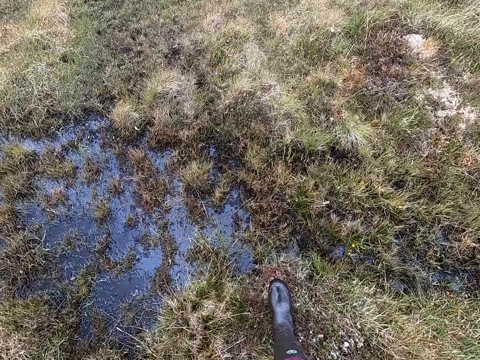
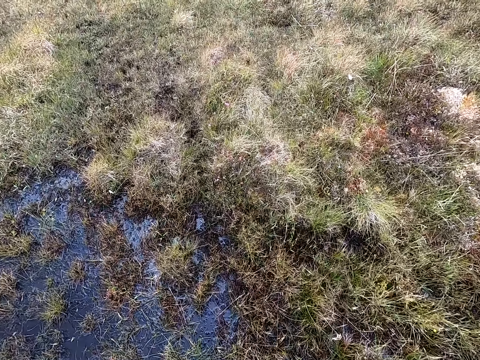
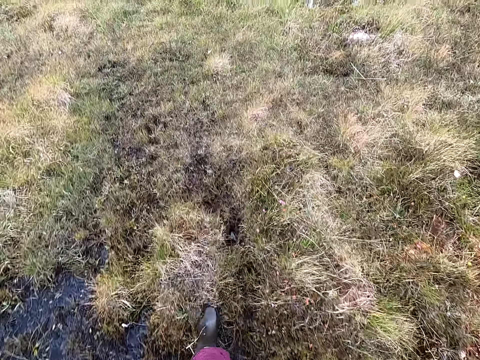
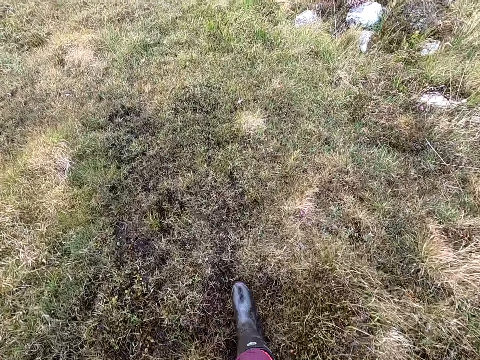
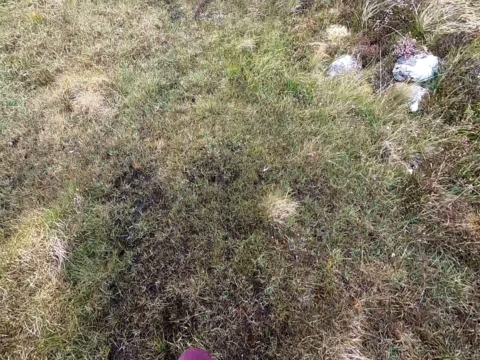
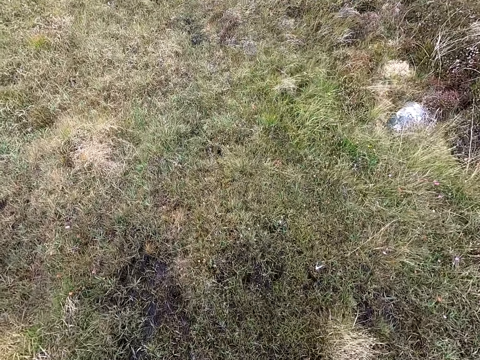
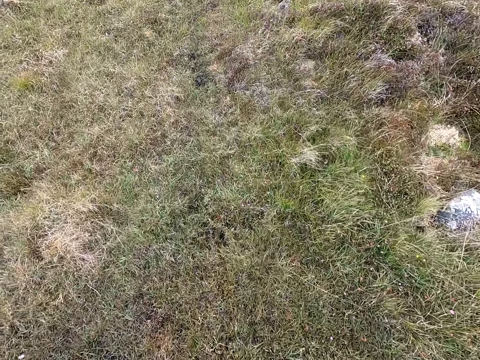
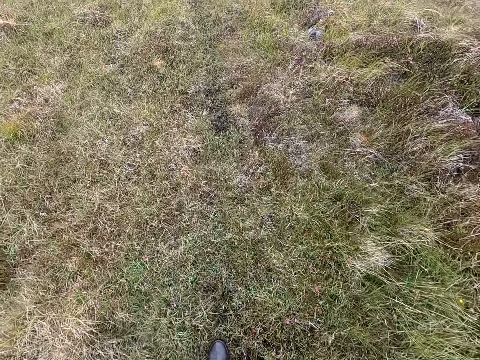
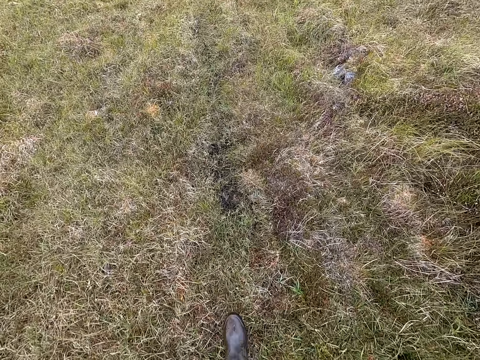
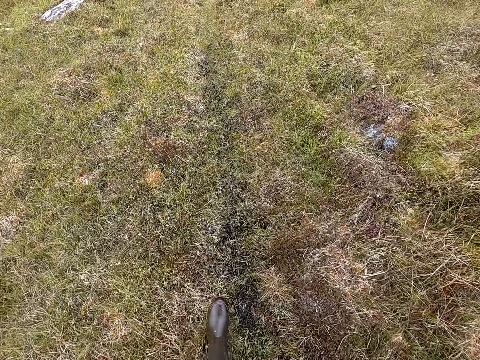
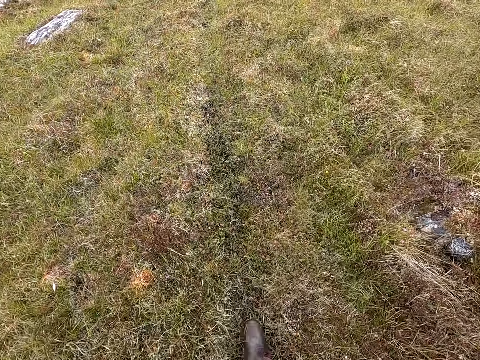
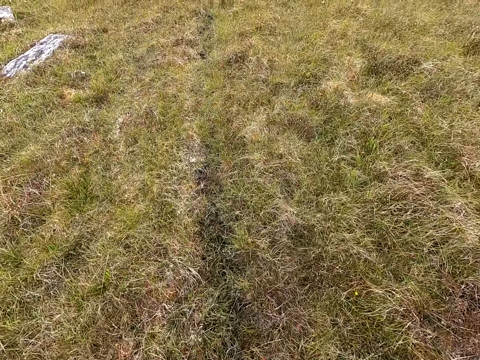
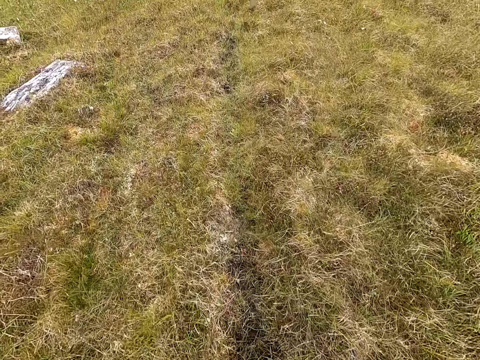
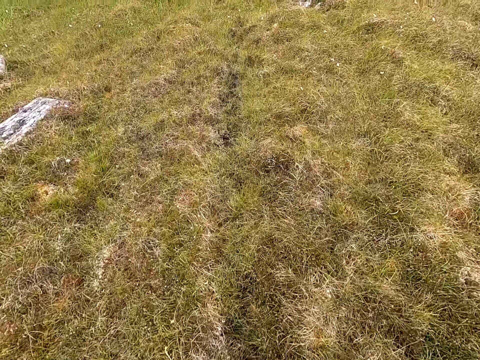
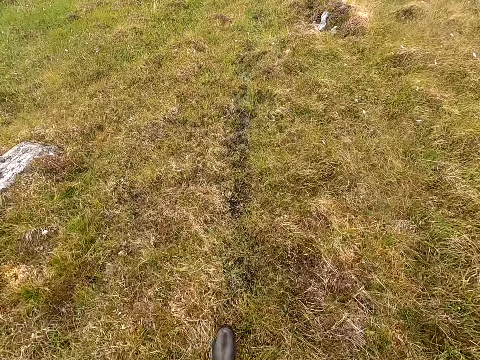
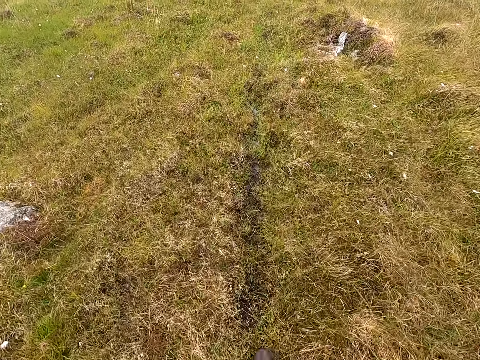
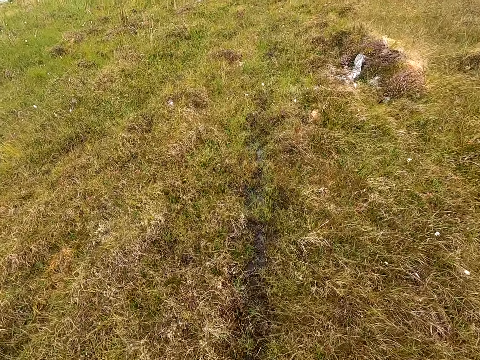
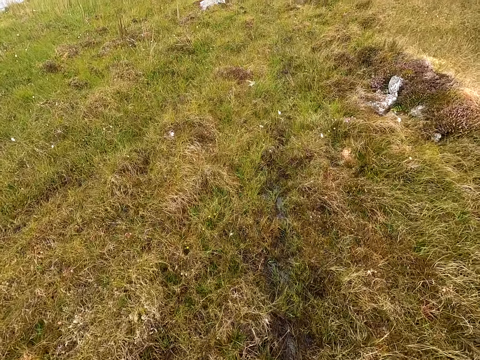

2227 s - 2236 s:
The camera wearer jumps over the water. They walk in the field.

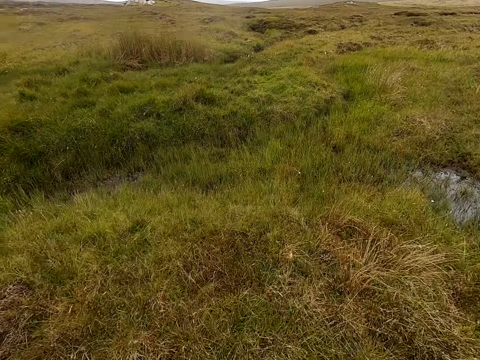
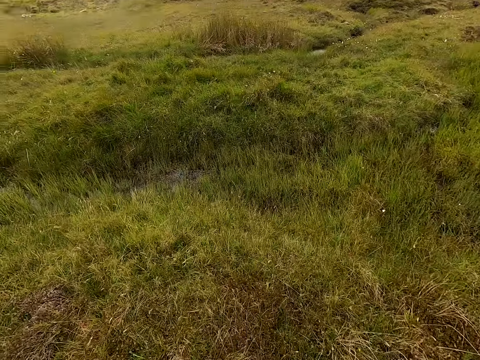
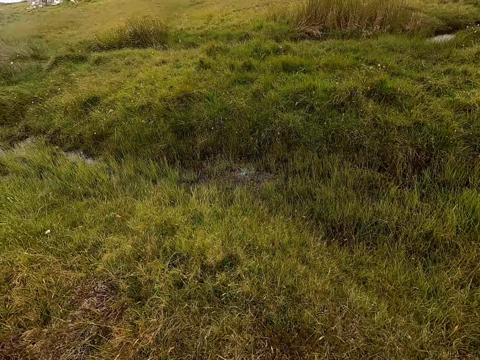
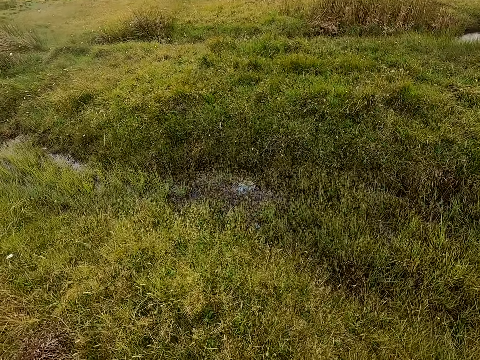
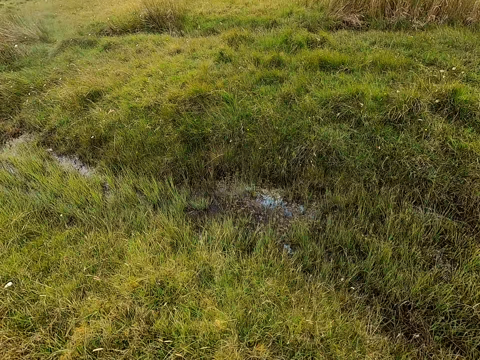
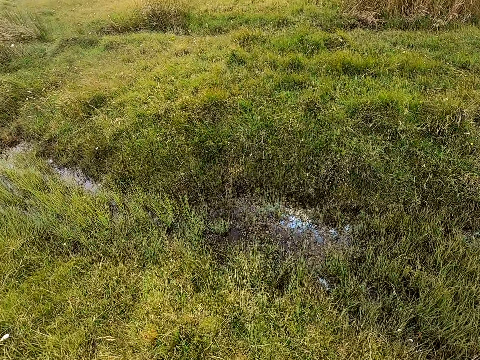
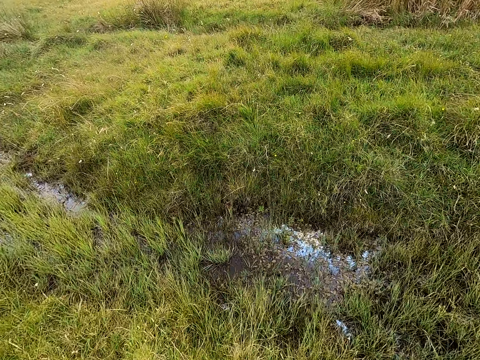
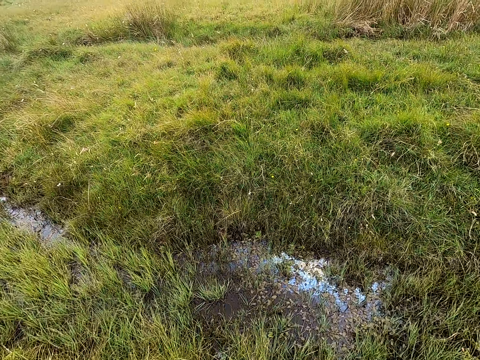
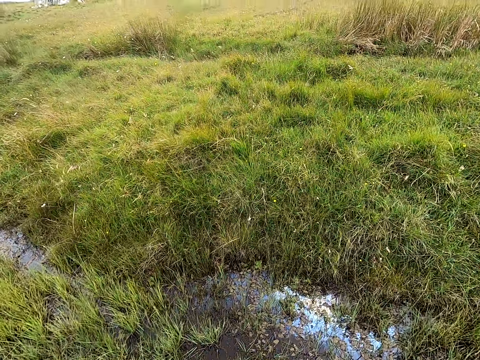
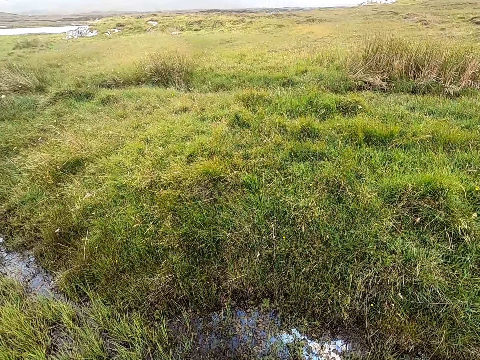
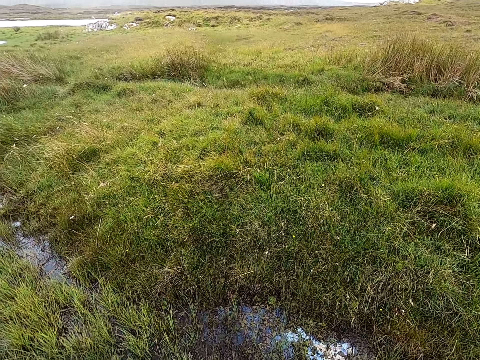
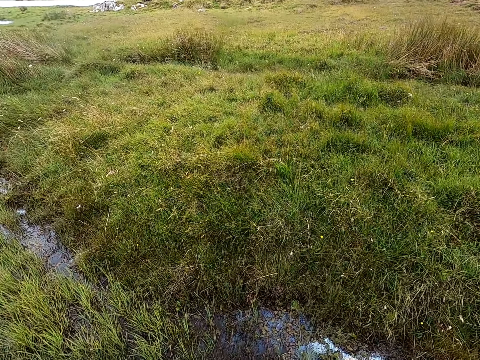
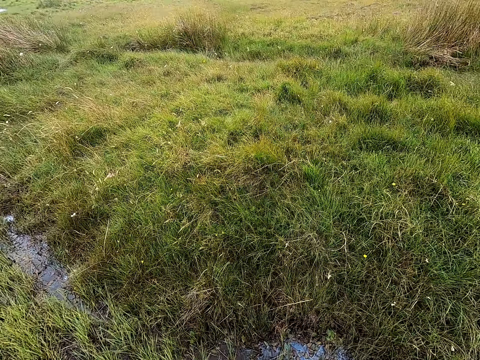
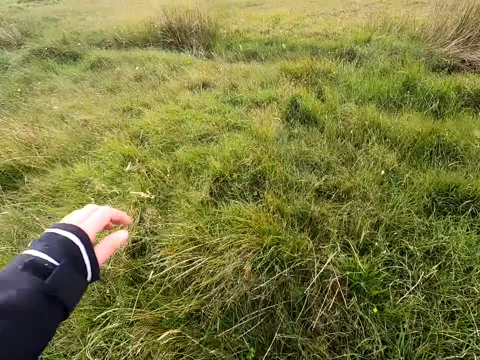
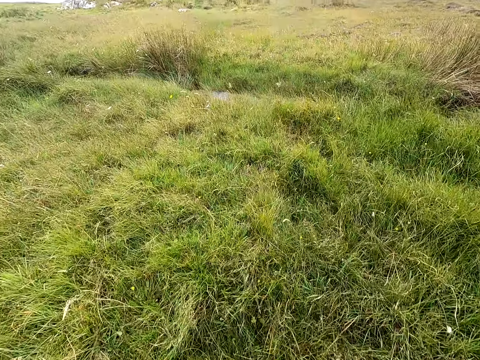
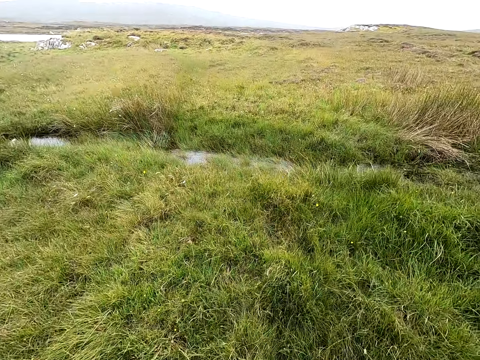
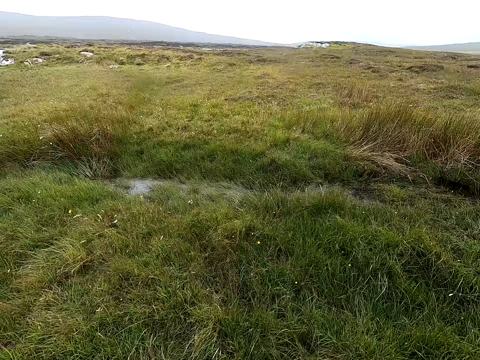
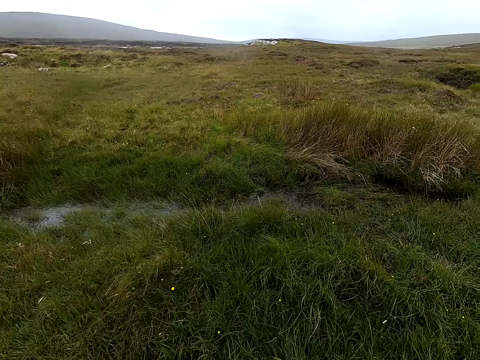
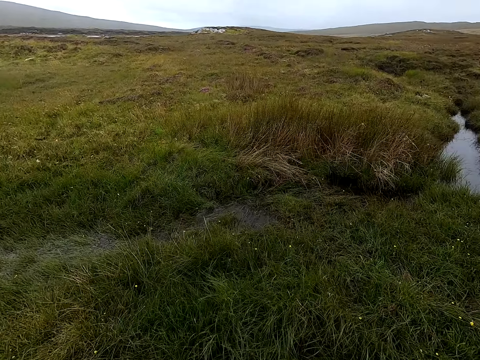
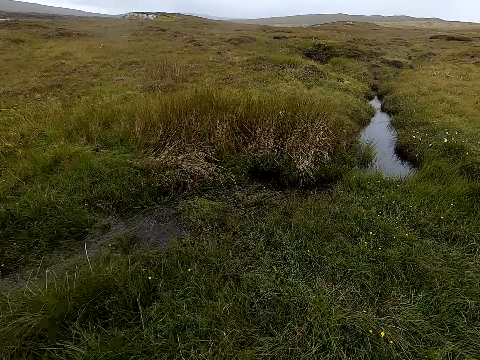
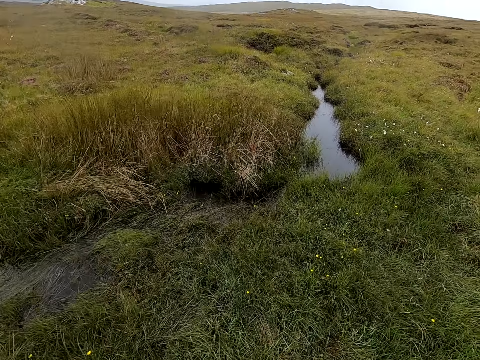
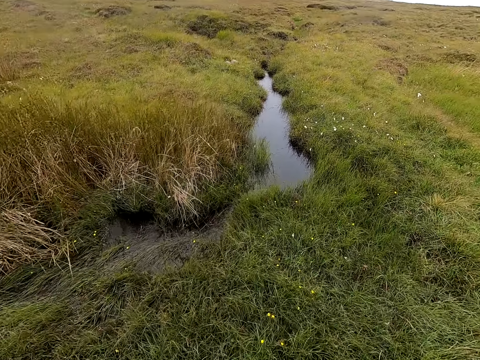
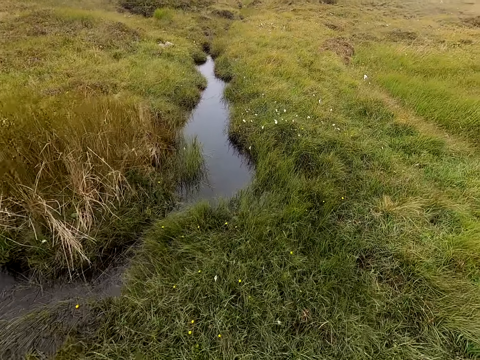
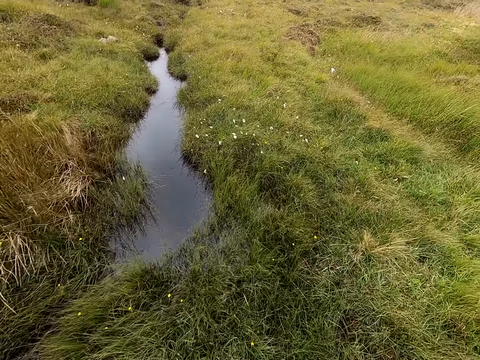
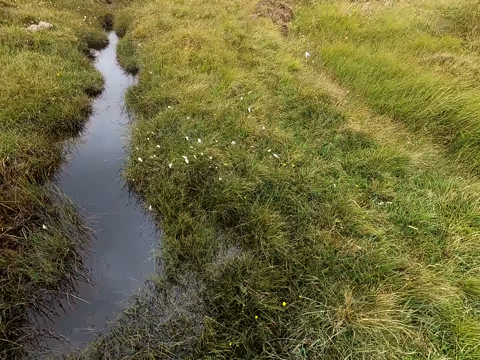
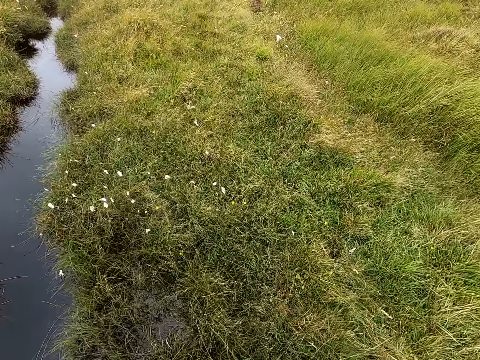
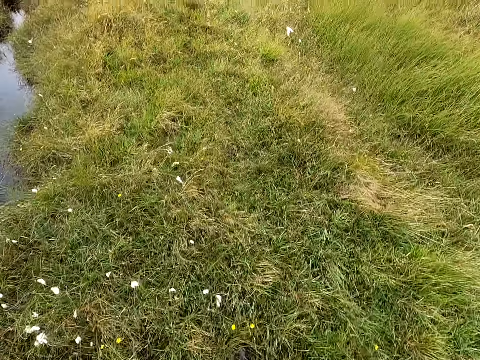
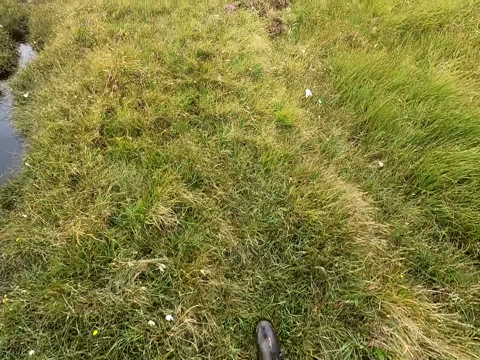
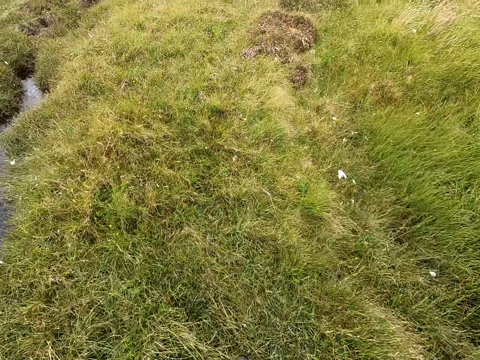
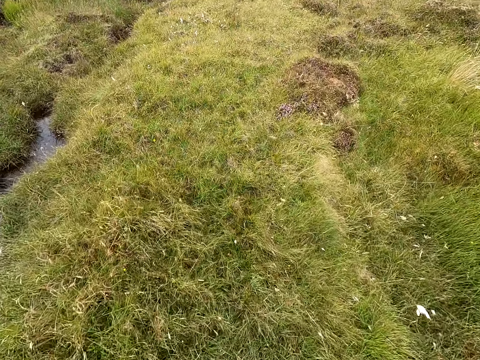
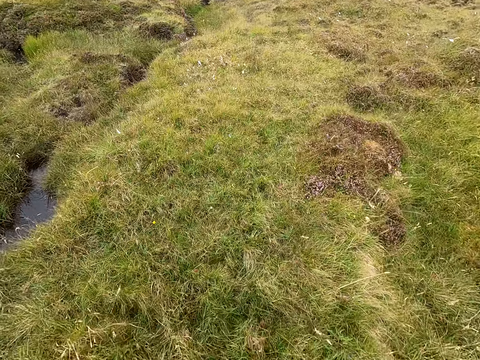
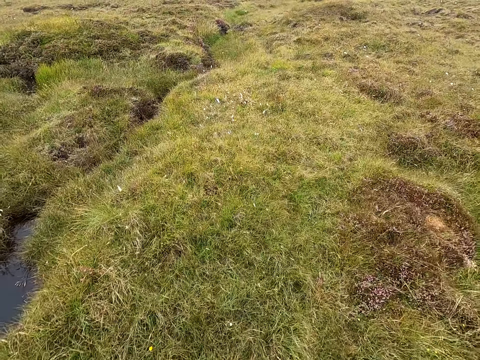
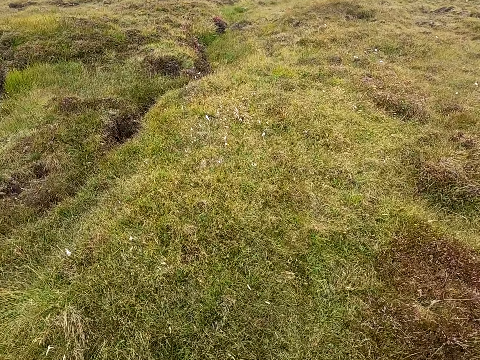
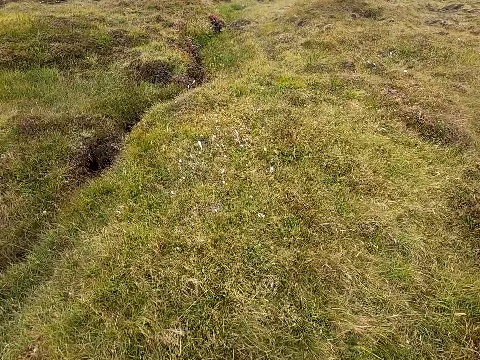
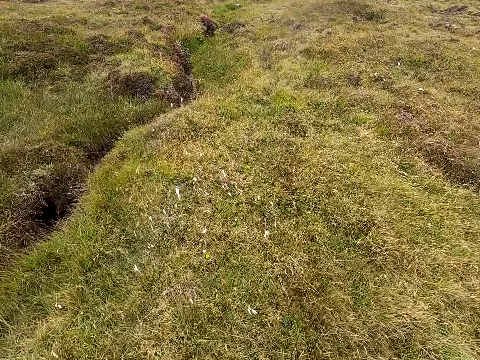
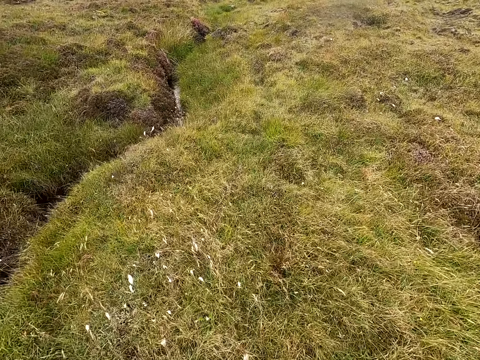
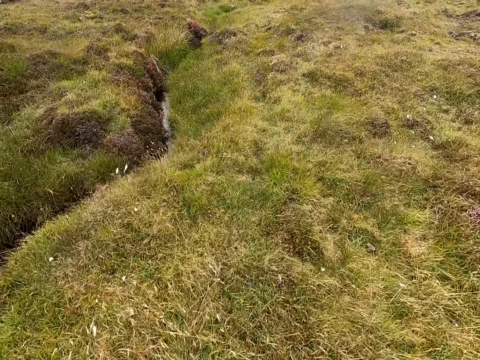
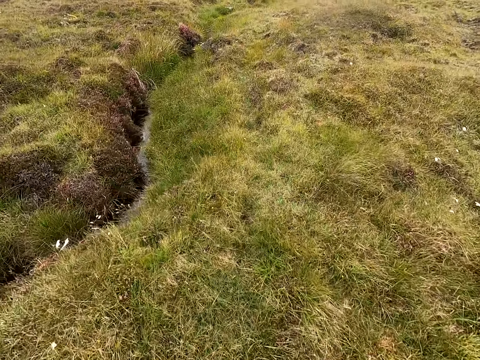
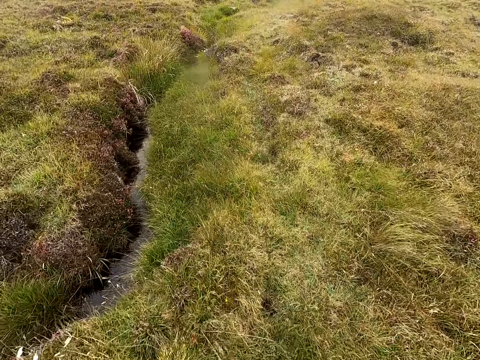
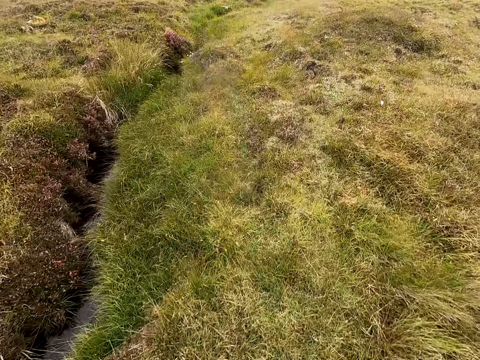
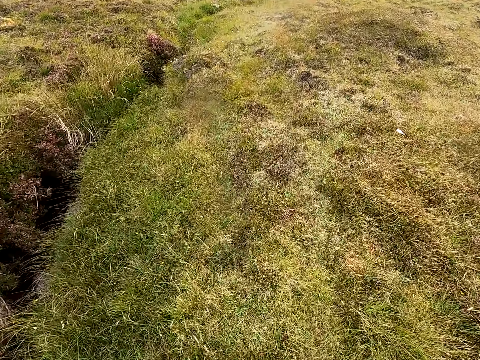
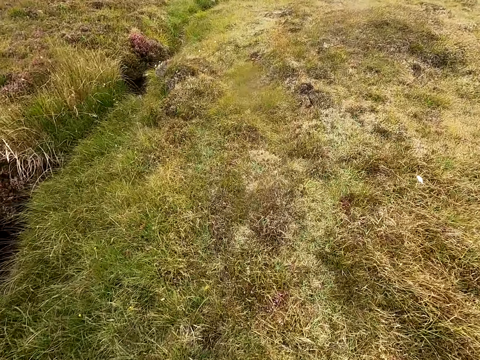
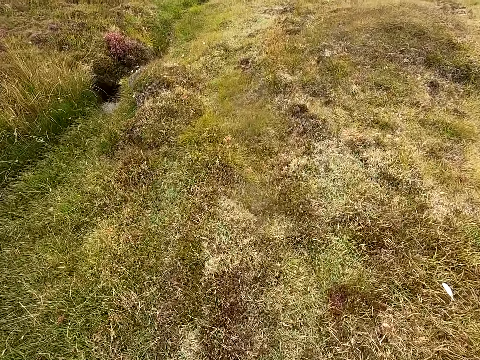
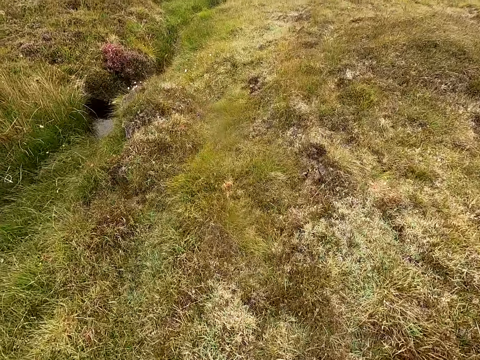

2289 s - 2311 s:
The camera wearer walks and looks around. They jump over the water. They walk in the field.
